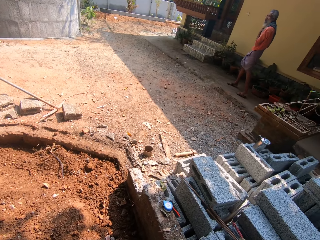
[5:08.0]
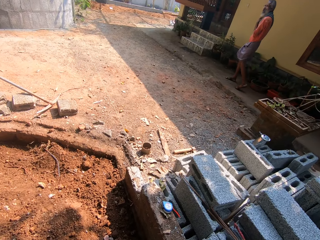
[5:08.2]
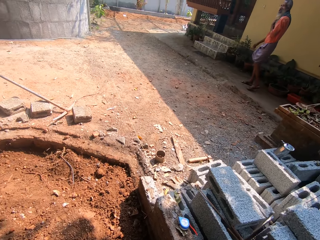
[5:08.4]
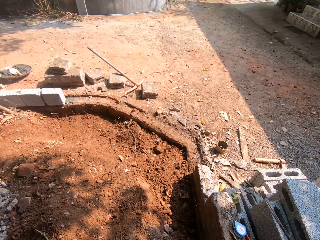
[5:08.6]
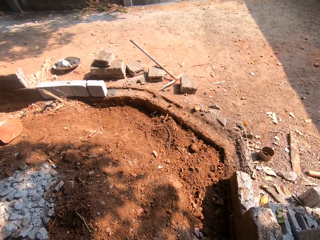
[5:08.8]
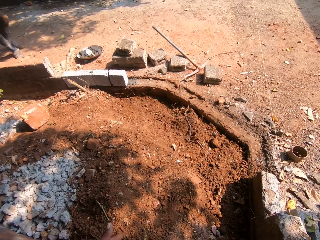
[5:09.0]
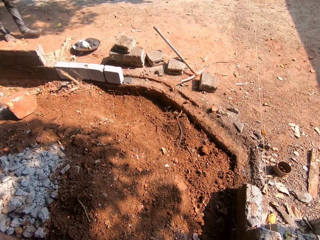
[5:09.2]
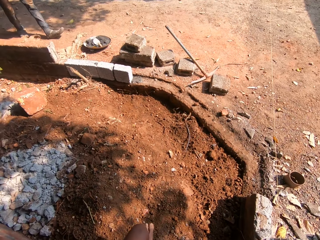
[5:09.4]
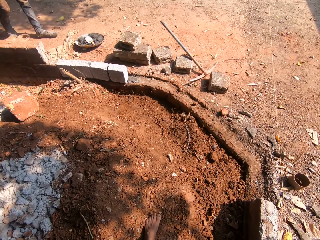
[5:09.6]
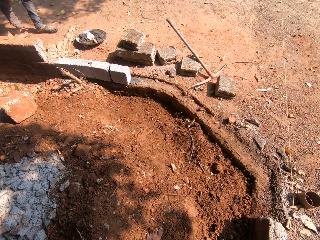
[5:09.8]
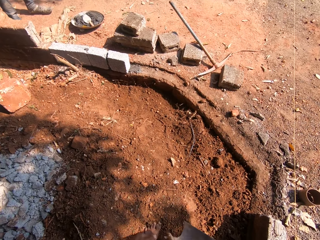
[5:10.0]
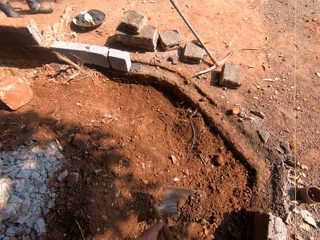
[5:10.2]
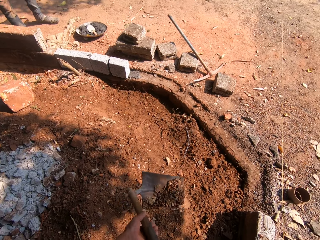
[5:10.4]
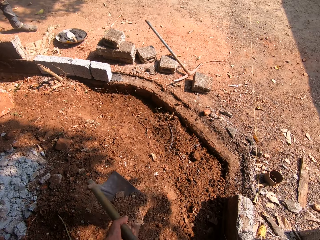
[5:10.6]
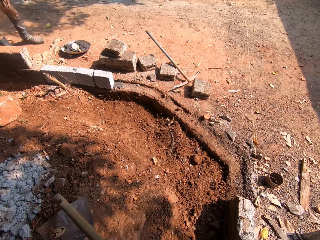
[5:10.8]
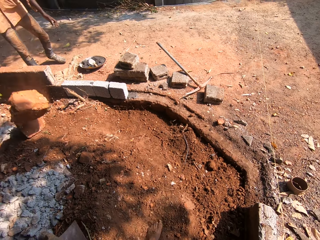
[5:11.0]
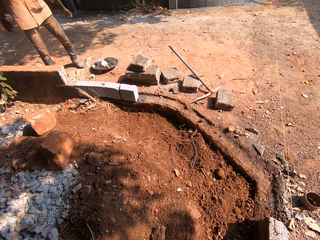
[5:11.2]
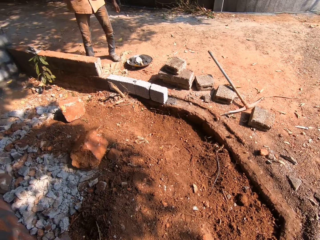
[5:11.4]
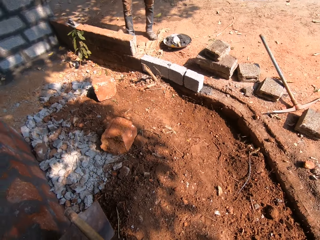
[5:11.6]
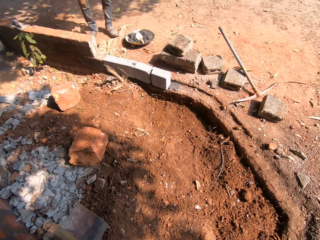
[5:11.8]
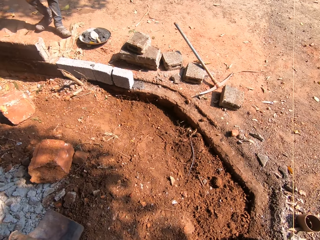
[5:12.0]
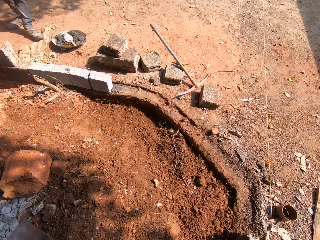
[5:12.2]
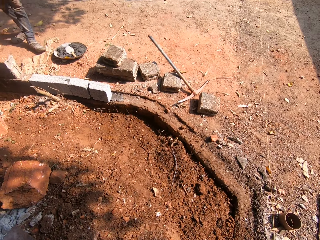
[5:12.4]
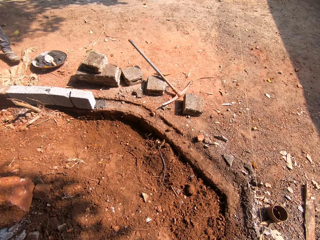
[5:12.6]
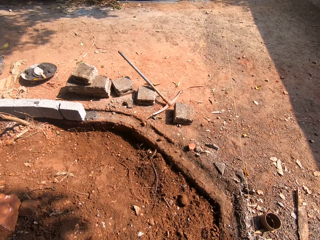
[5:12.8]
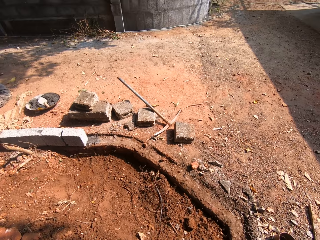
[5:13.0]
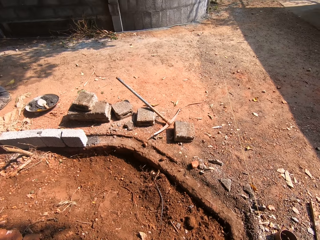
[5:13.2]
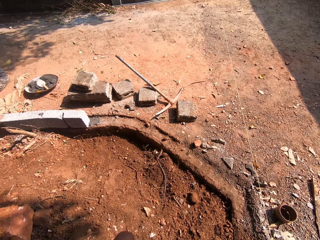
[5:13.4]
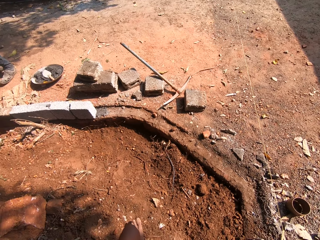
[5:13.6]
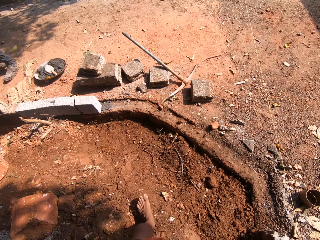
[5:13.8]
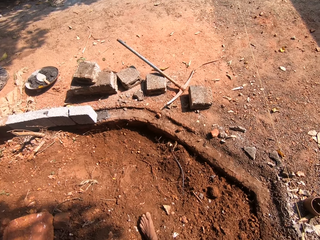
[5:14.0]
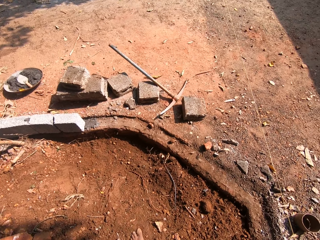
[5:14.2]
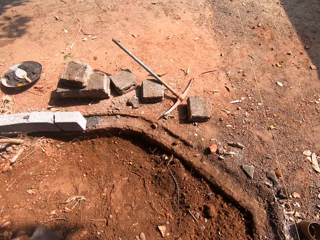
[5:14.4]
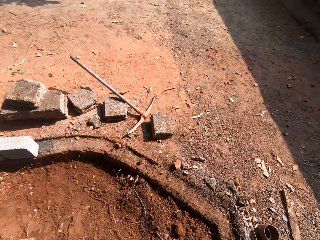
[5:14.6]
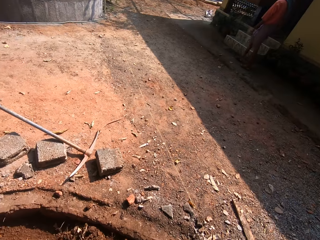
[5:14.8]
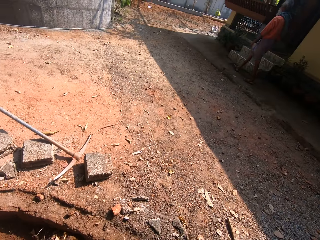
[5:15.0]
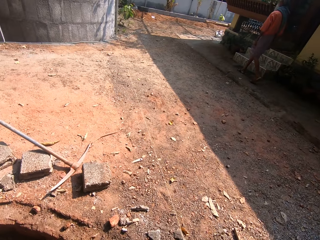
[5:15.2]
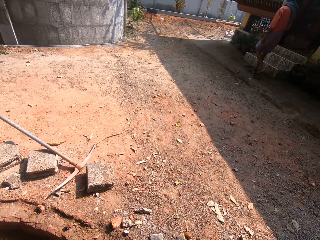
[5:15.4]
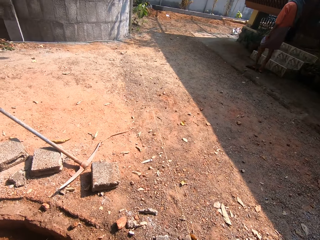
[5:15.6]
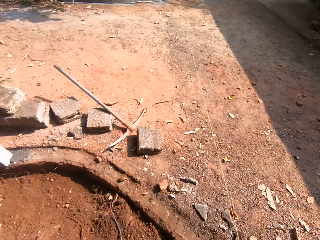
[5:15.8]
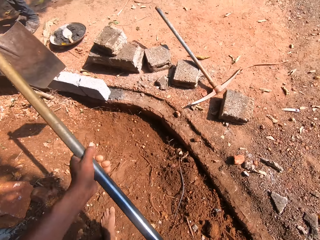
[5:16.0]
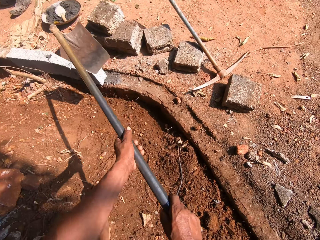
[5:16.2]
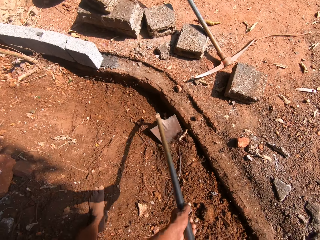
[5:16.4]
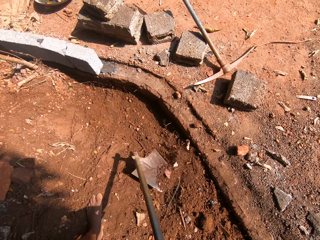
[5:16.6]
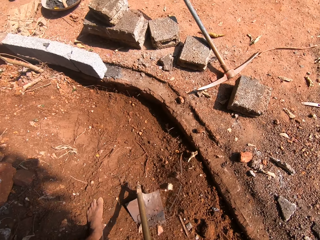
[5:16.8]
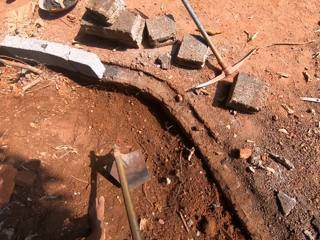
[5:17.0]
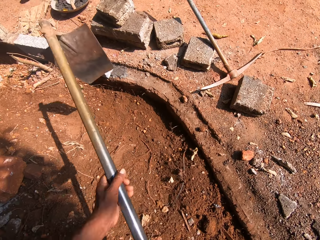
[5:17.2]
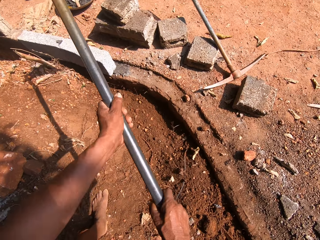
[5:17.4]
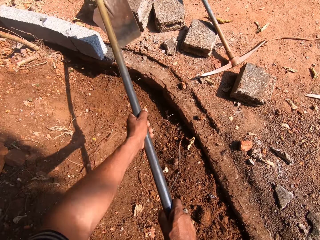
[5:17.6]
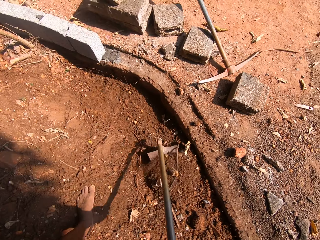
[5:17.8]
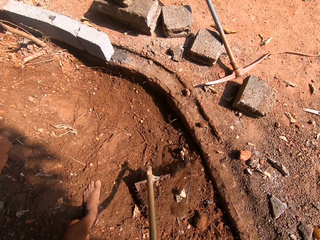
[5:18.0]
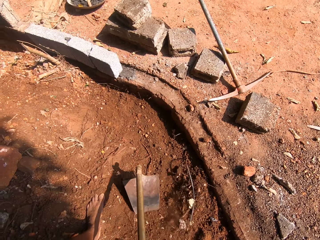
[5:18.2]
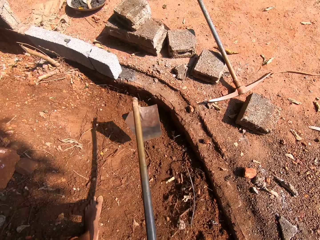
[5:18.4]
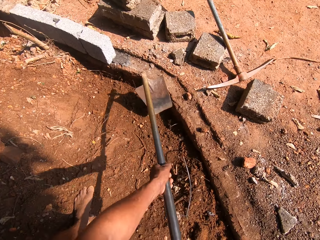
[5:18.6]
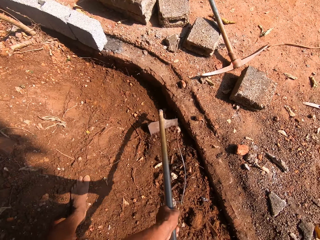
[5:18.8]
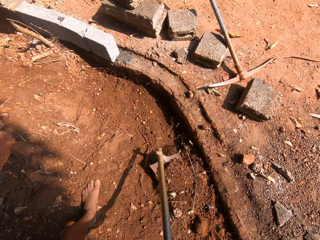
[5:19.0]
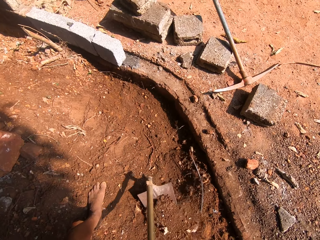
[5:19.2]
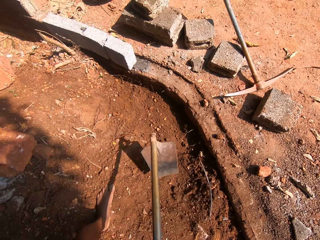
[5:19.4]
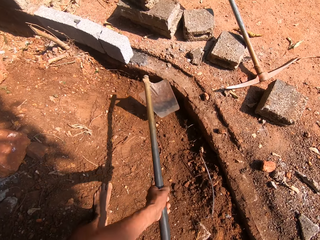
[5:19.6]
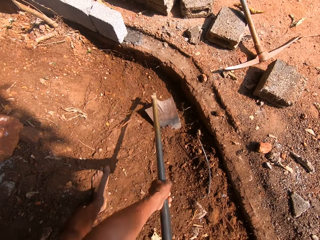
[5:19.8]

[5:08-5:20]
A man throws a block on the floor with both hands. The camera wearer packs sand with the hoe in both hands.

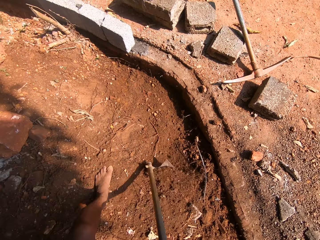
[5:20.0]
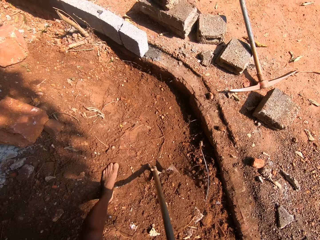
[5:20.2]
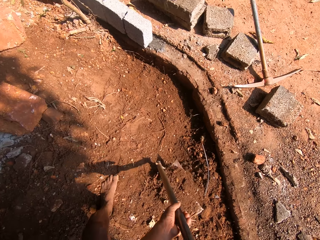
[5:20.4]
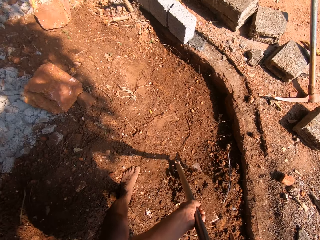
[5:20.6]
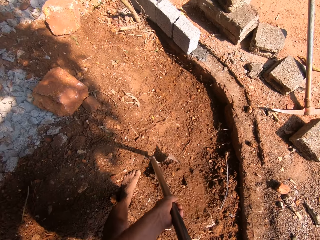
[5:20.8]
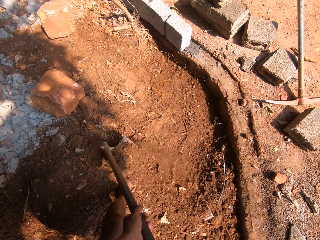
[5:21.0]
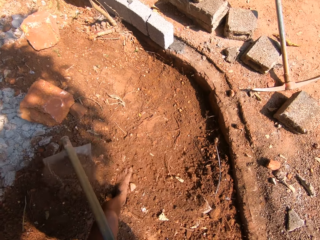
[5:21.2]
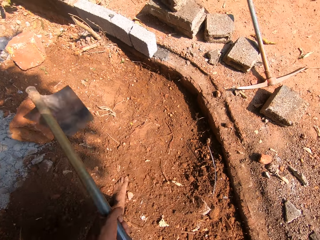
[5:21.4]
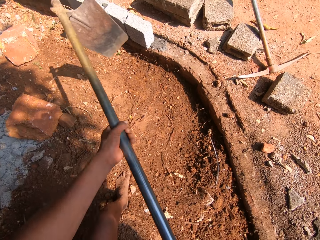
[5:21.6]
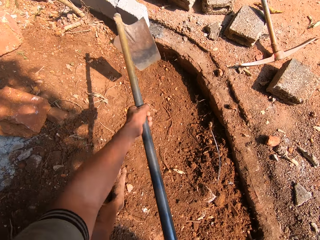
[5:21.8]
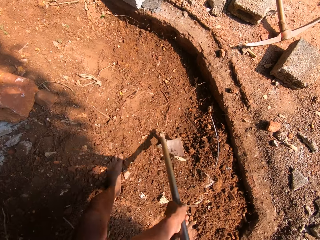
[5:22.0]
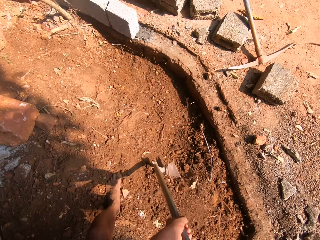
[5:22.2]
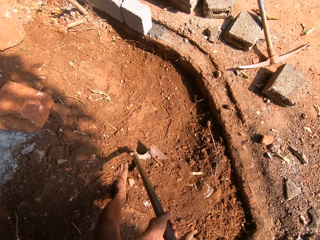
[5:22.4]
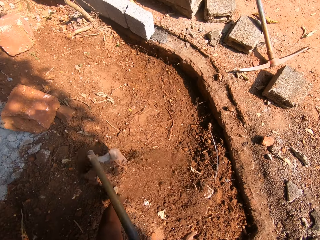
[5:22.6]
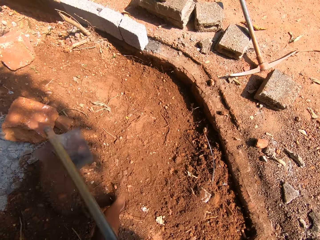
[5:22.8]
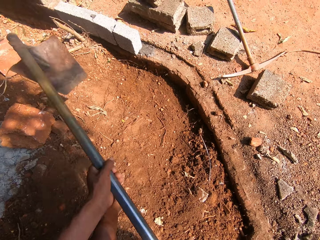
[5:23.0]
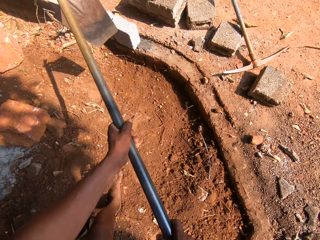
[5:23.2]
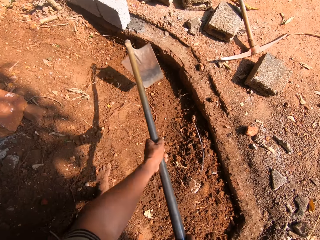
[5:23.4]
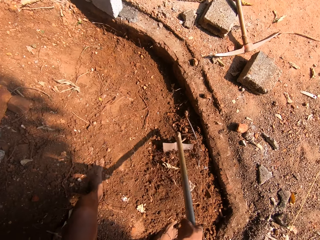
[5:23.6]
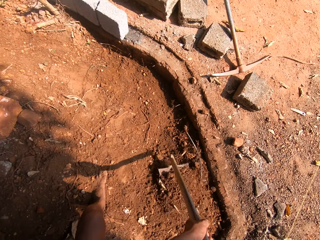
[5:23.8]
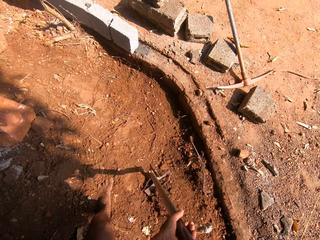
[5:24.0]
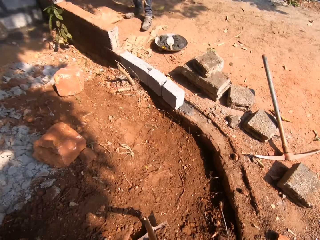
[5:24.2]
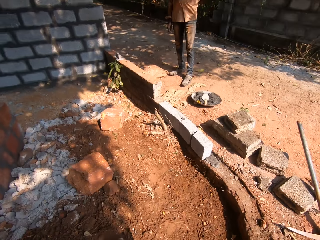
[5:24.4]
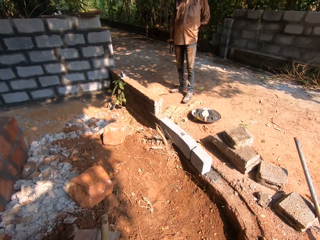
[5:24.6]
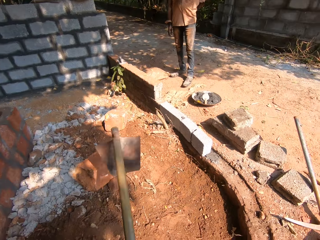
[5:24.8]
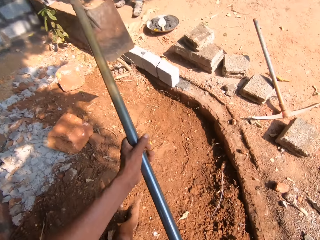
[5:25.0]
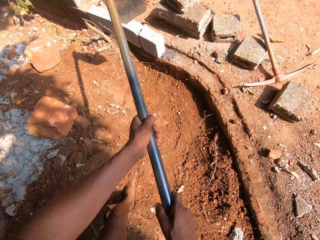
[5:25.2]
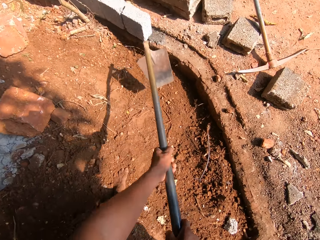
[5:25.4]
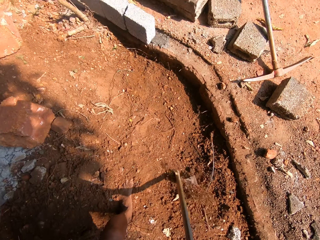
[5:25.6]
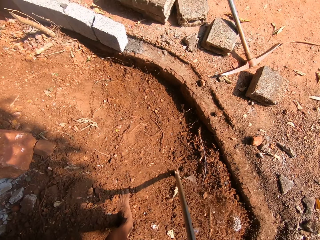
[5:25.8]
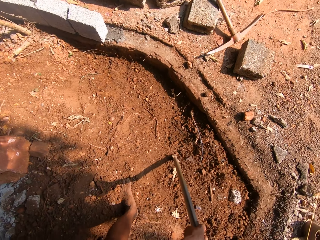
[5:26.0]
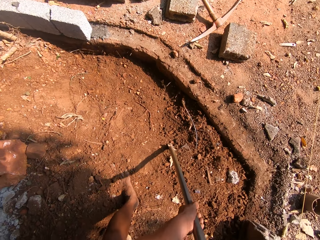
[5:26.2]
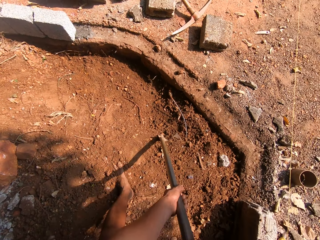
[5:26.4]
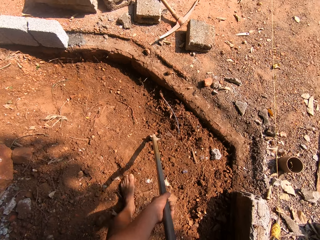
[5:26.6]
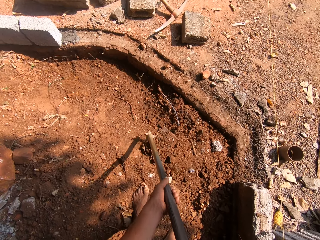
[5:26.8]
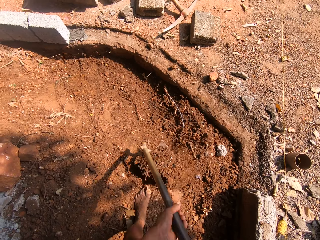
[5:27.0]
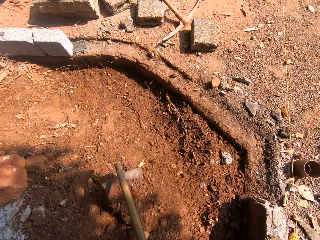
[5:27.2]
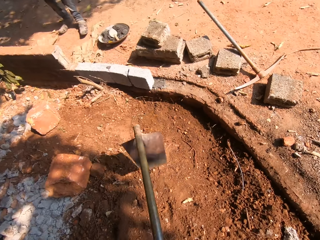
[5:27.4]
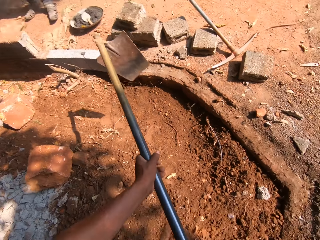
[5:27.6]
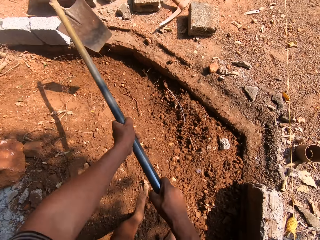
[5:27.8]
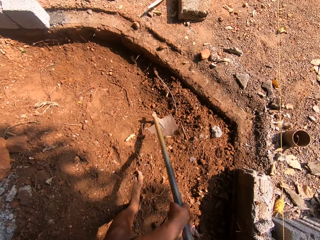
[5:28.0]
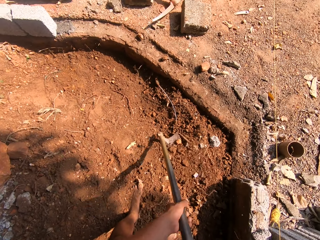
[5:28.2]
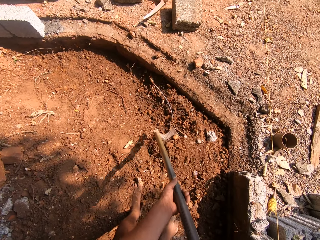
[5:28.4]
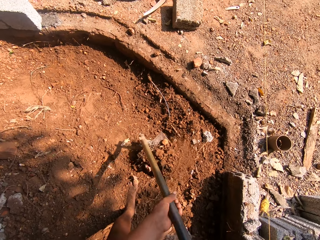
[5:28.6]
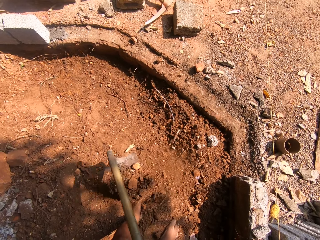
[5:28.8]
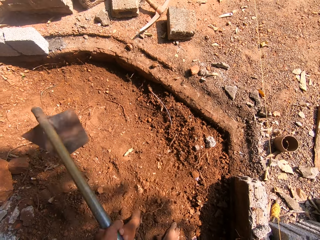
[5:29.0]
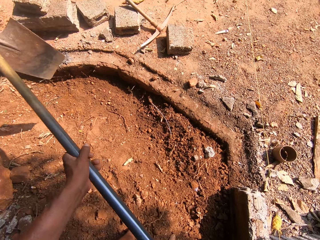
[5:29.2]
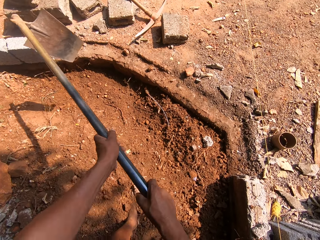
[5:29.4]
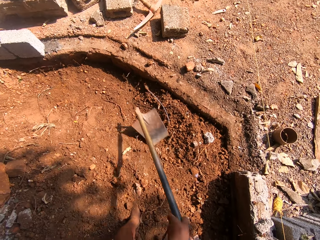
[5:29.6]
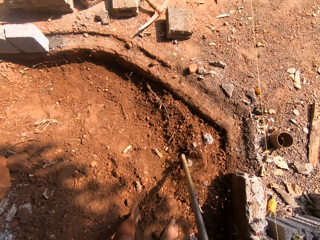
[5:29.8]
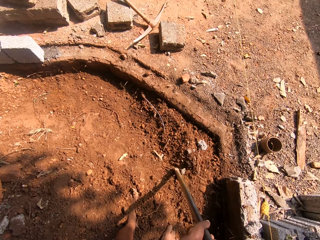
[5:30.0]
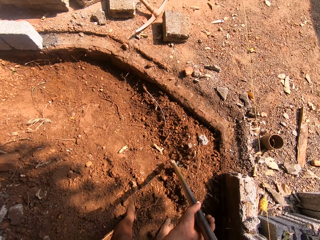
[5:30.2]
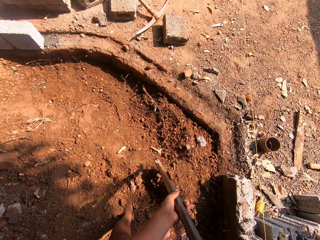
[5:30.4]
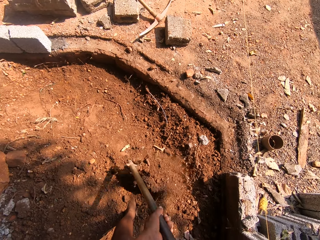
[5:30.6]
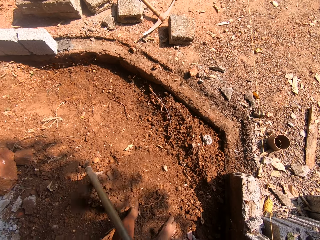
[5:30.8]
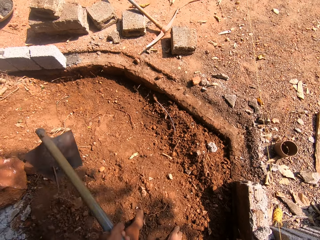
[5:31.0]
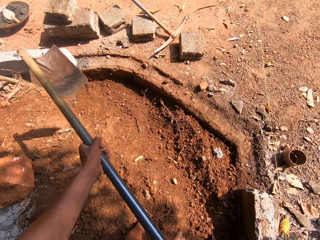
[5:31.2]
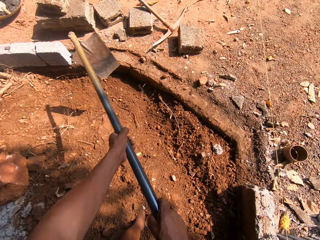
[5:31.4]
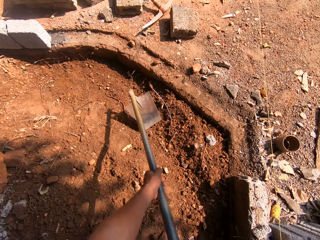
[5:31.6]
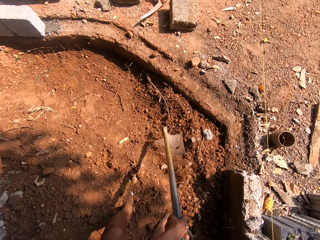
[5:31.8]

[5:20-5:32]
The camera wearer converses with the man.
